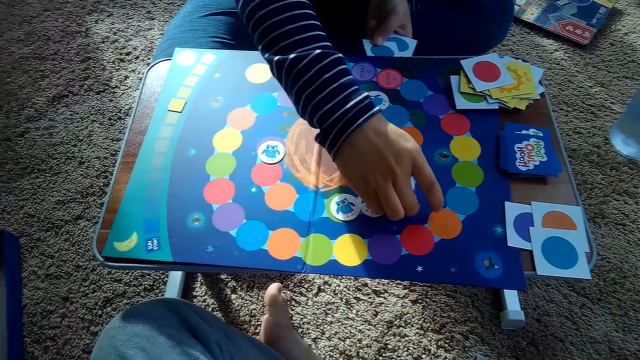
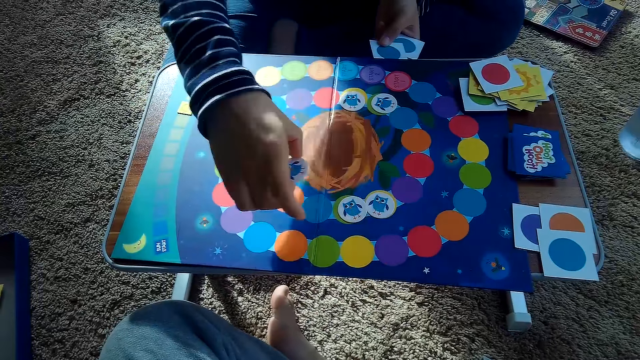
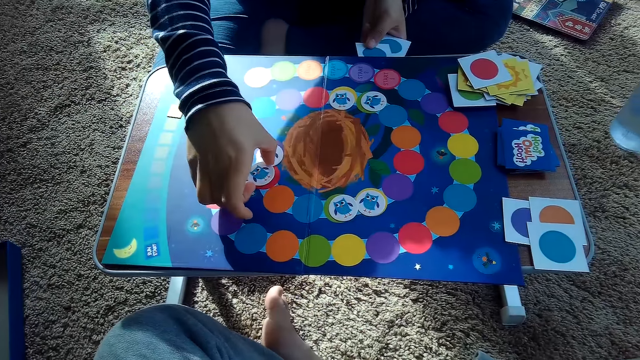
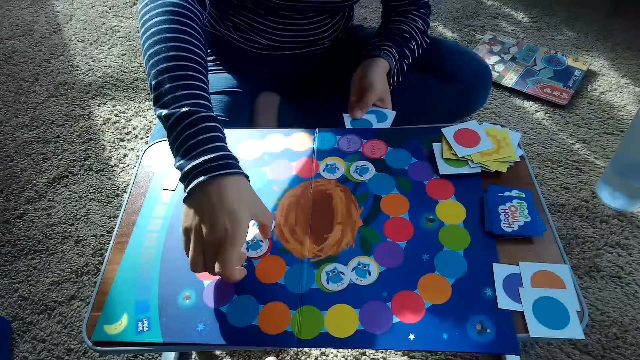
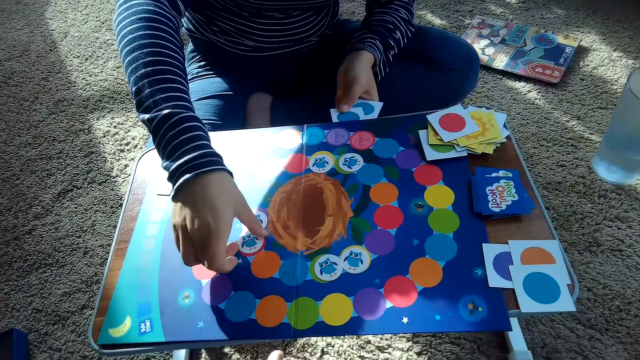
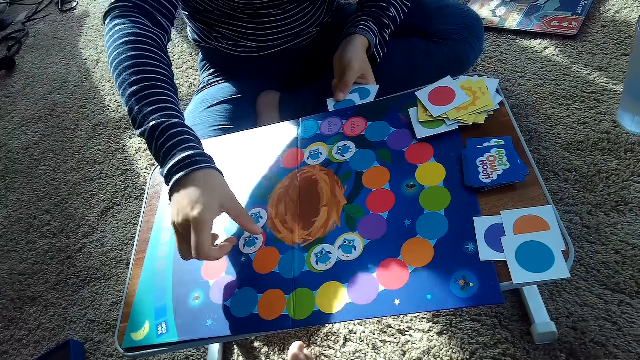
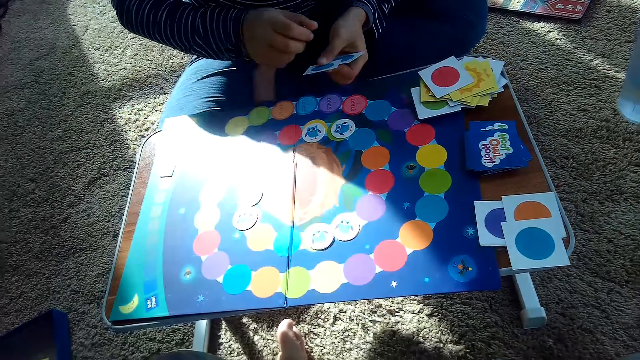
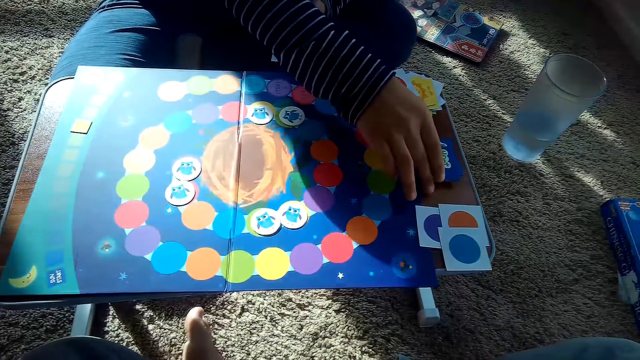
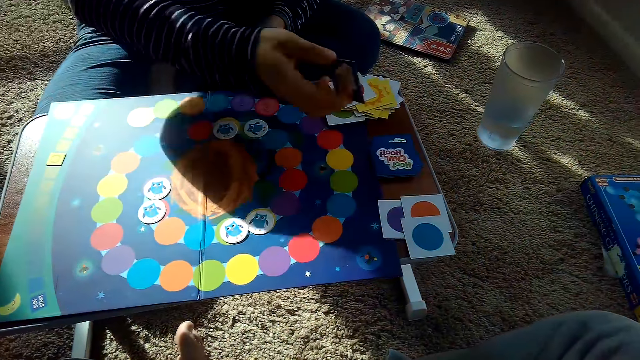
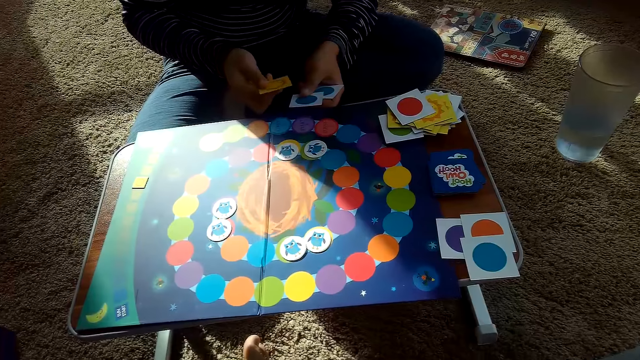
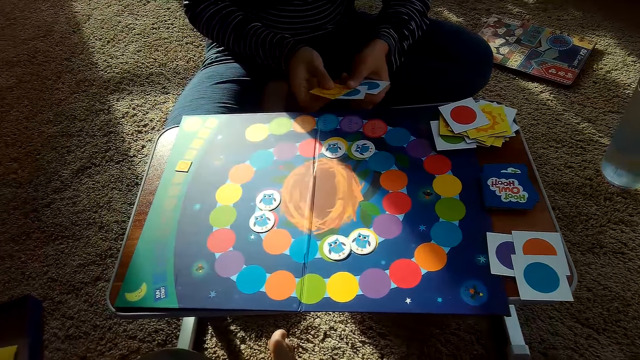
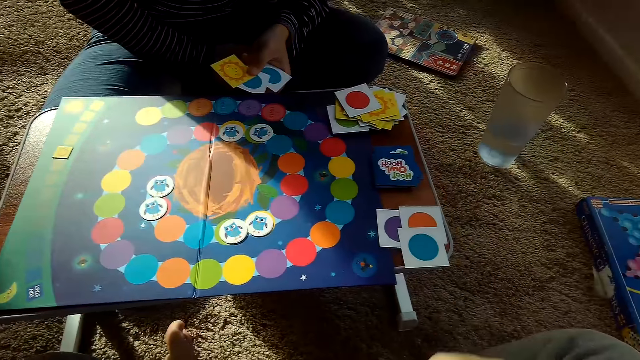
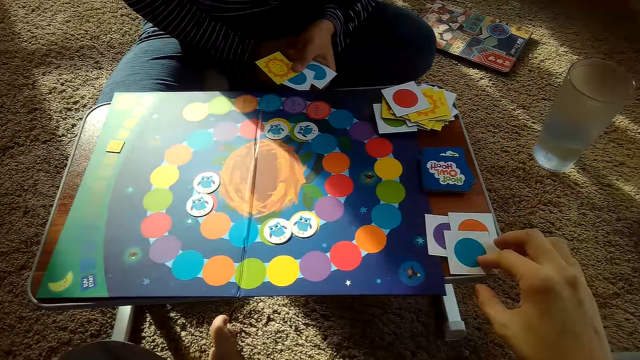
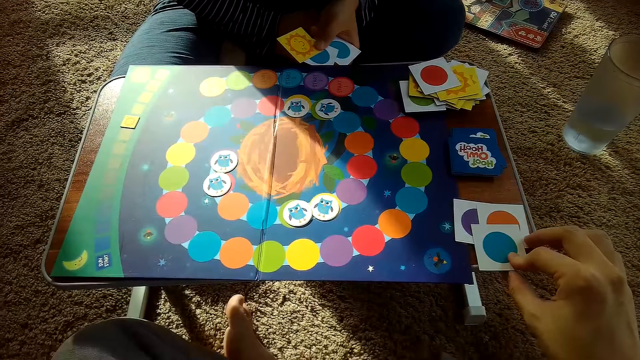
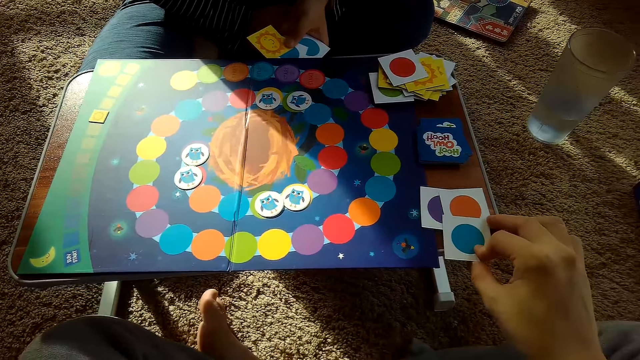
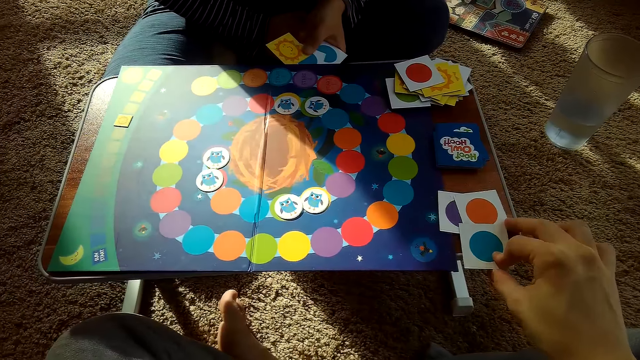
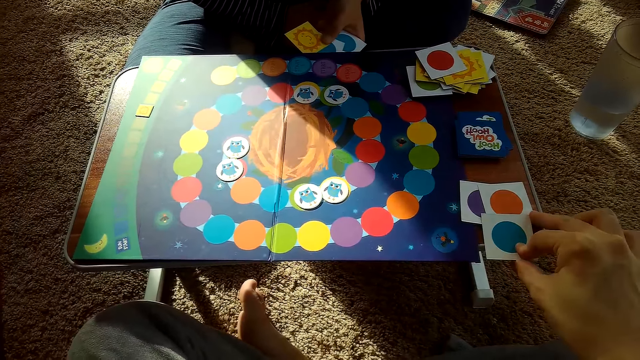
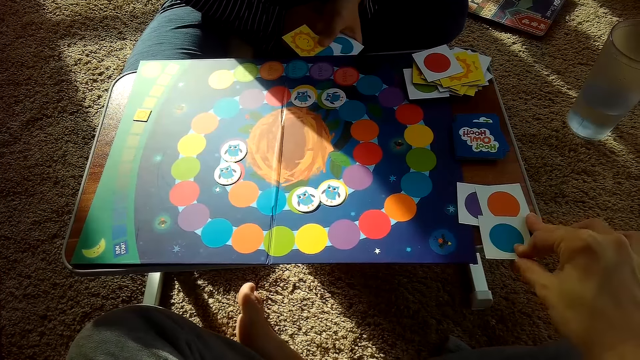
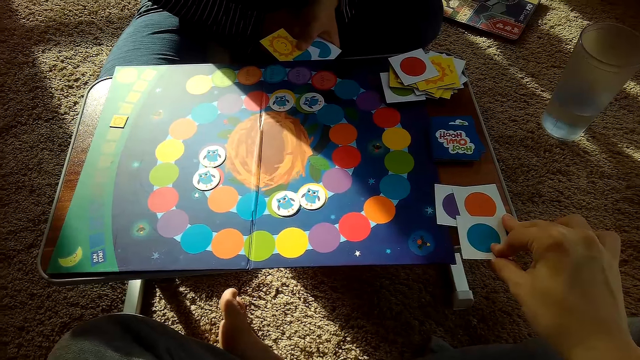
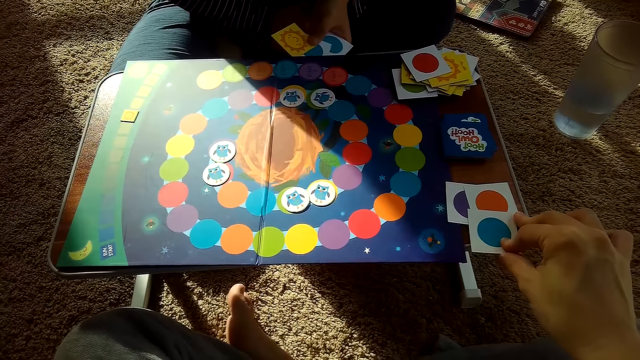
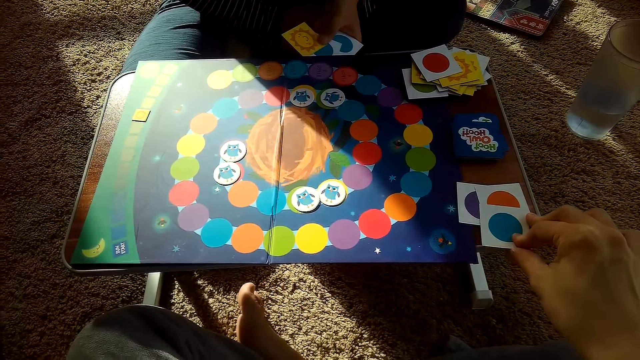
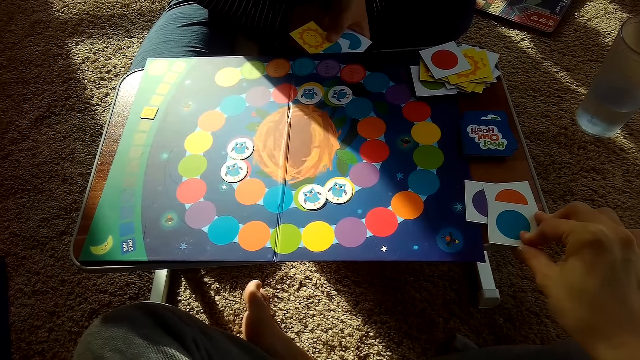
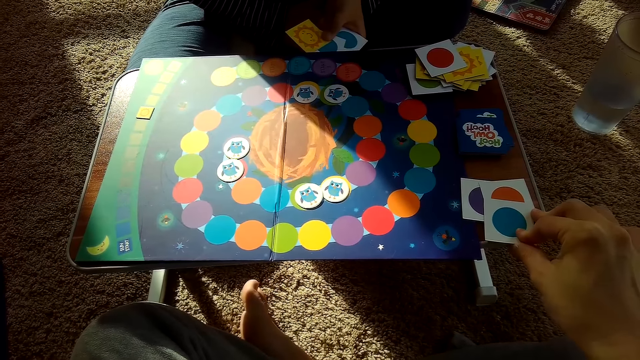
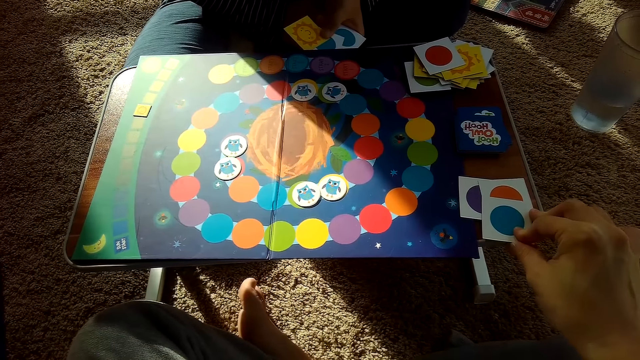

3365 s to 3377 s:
A woman places the card on the game board. The woman picks a card from the stack of cards on the table with her right hand. The camera wearer selects a card.

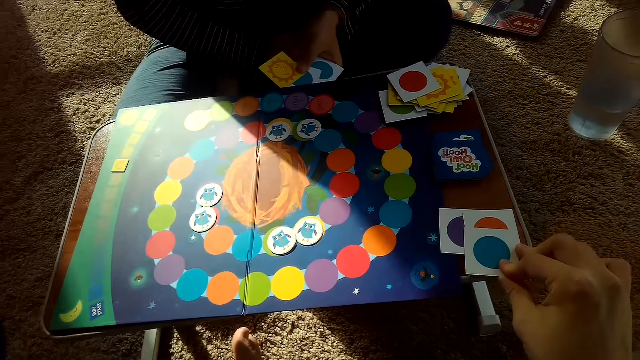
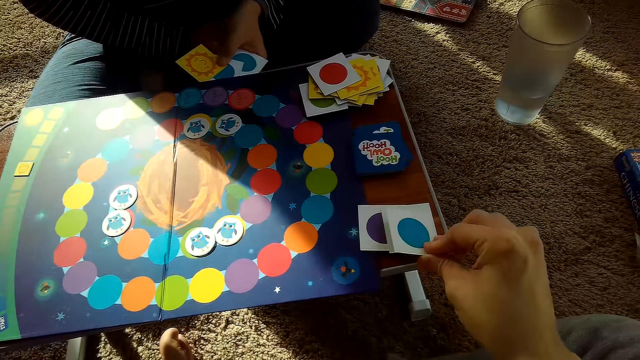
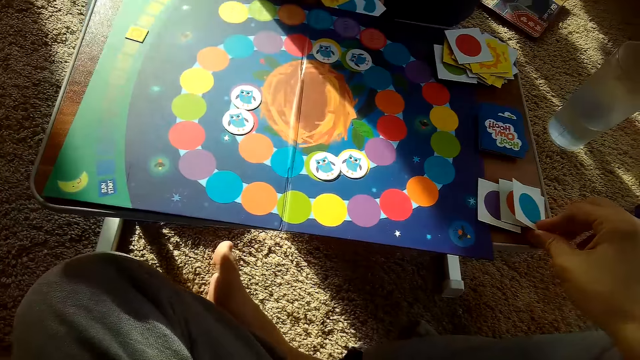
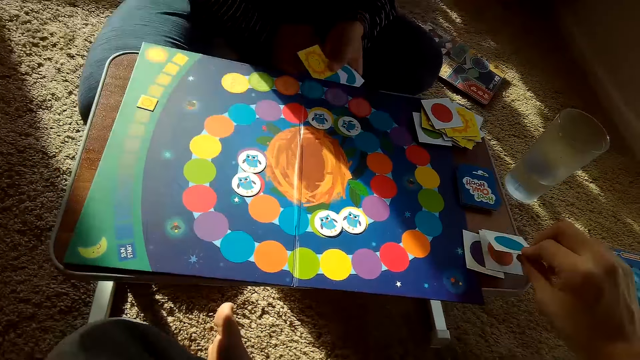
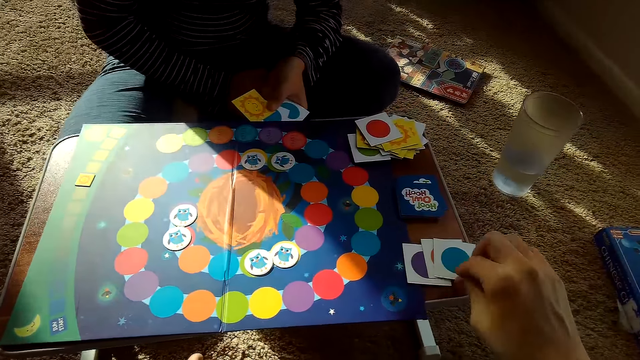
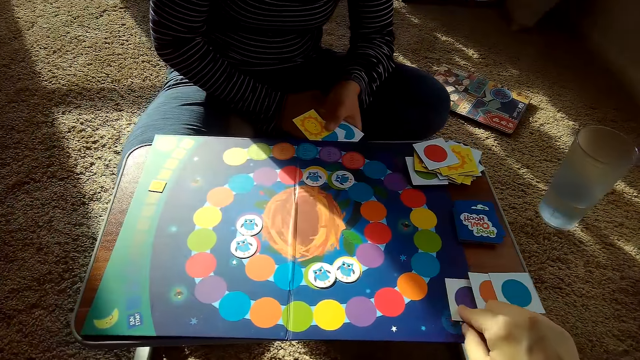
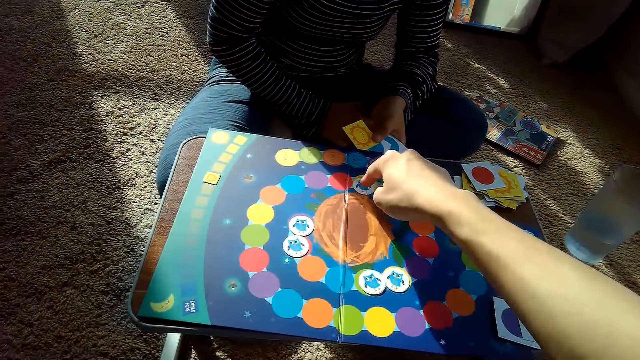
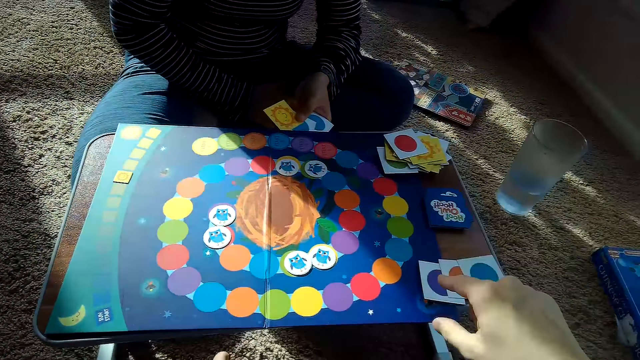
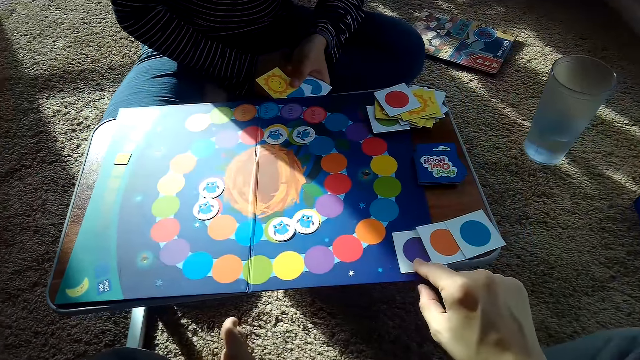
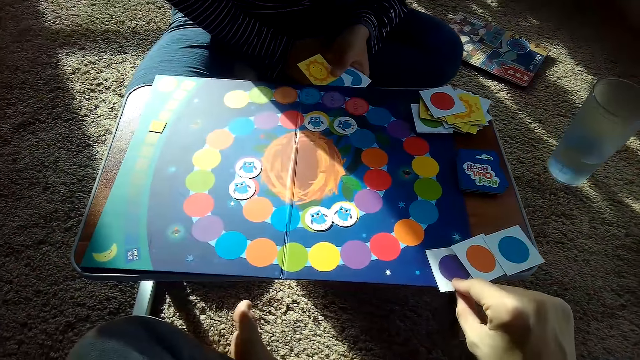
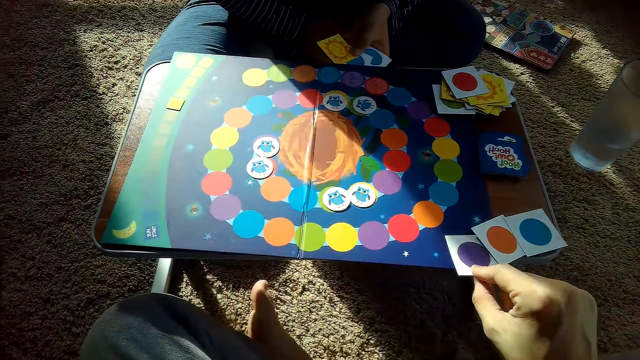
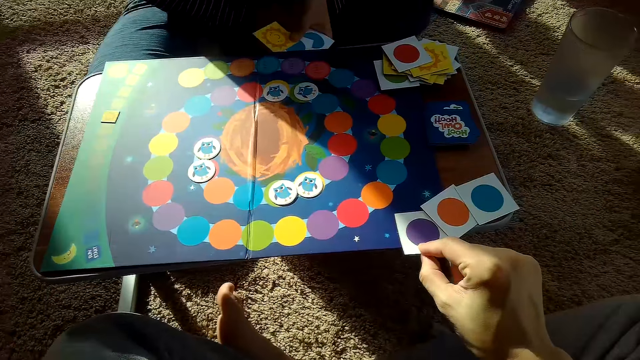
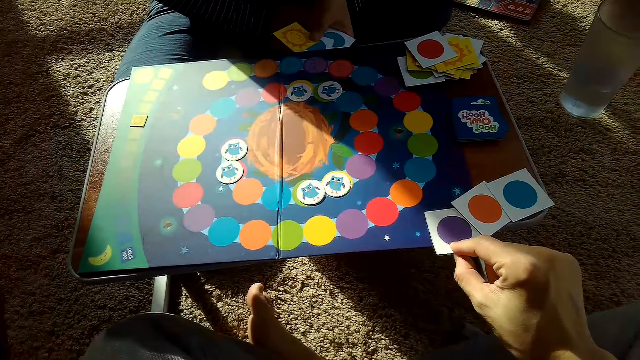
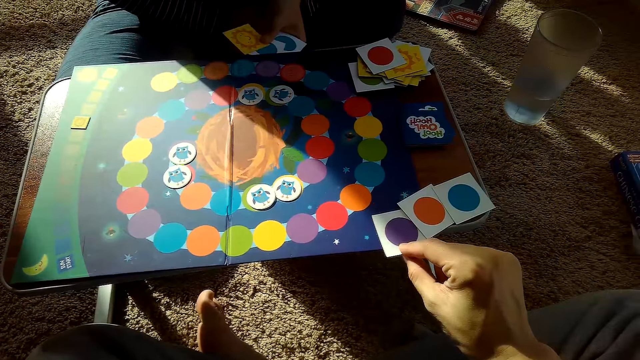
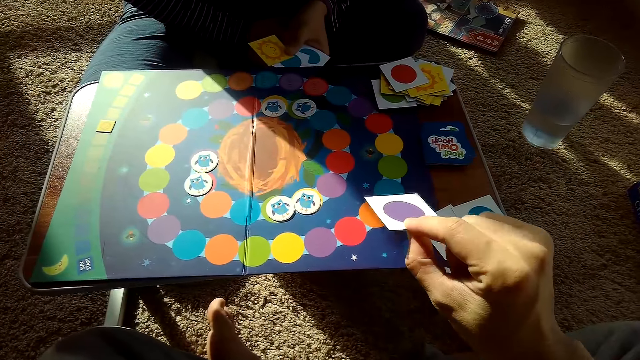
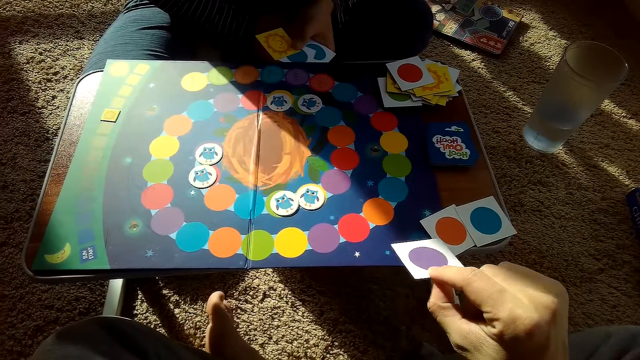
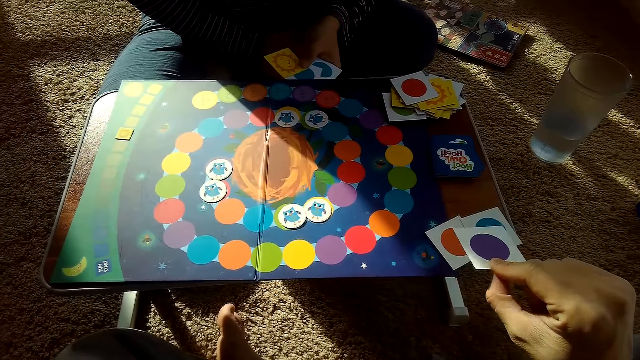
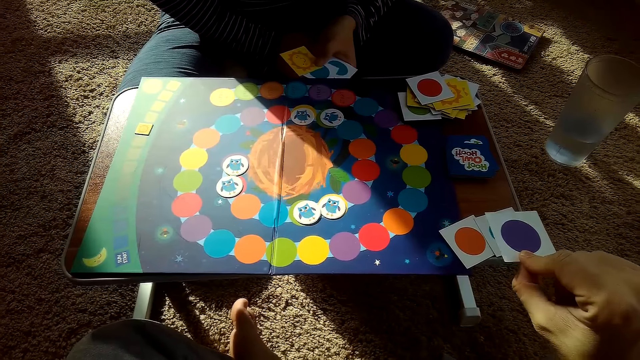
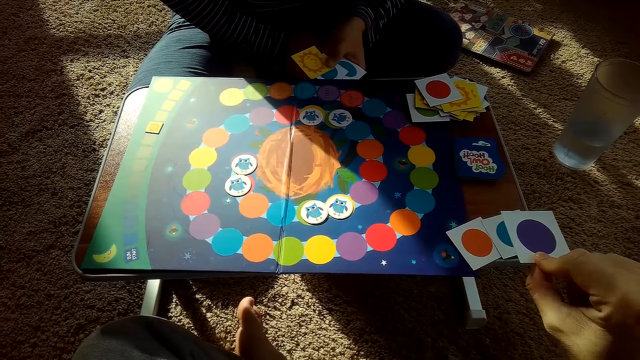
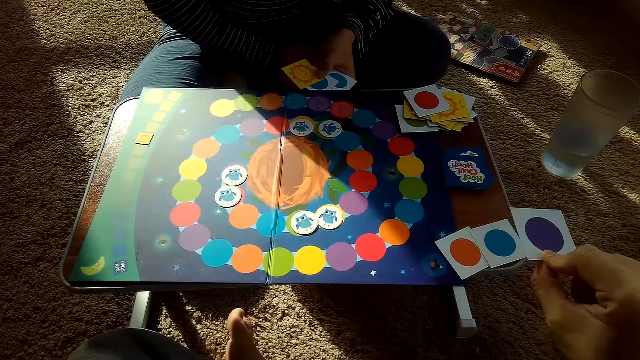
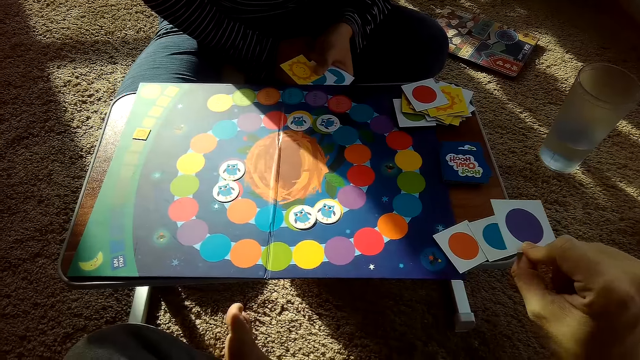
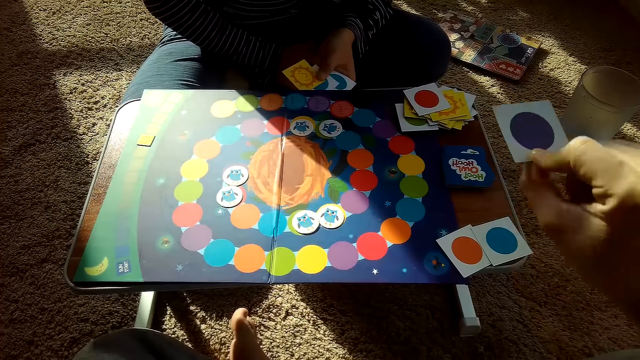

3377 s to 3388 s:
The camera wearer points at the cards. He picks a card from his stack of cards on the table with his right hand.
